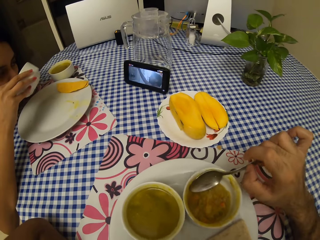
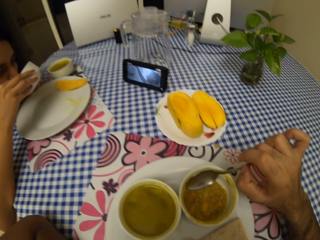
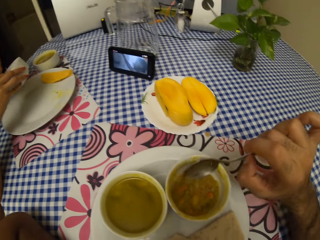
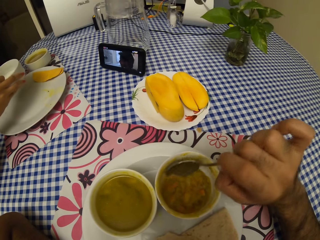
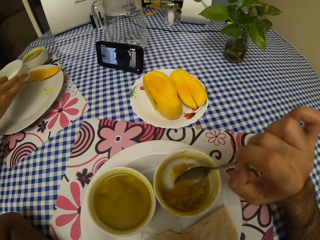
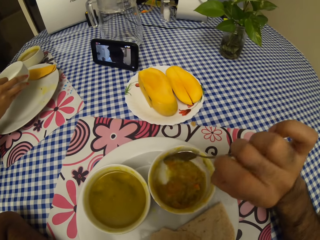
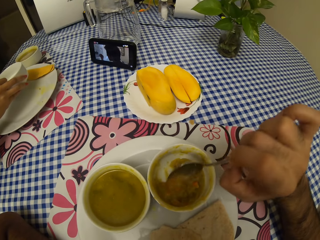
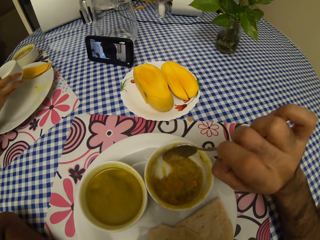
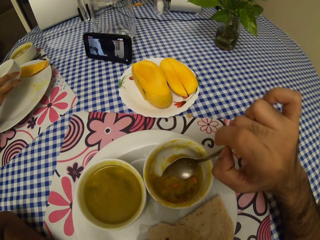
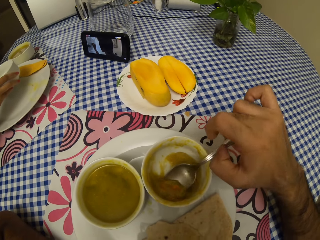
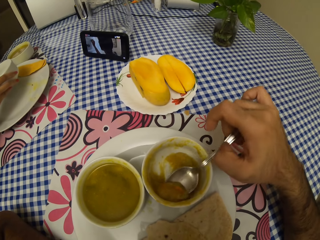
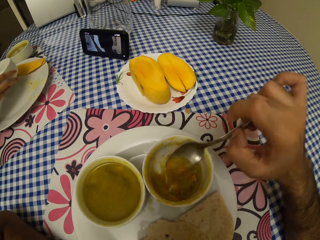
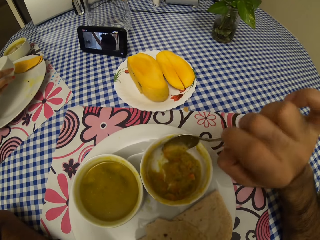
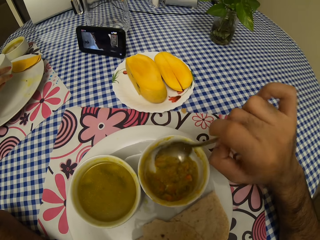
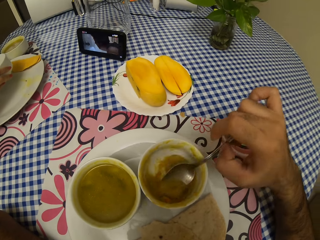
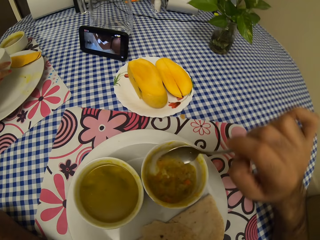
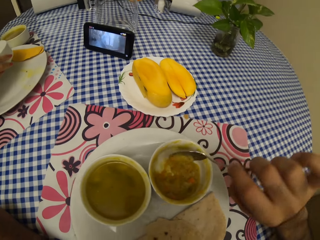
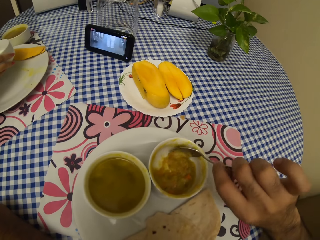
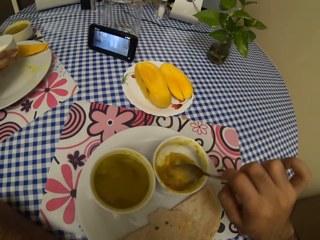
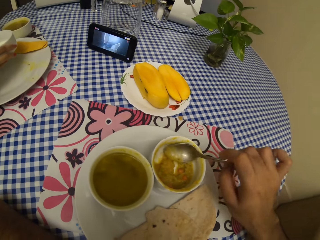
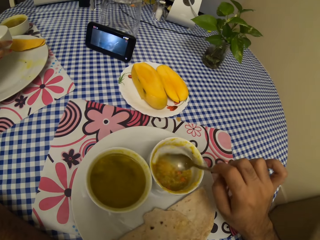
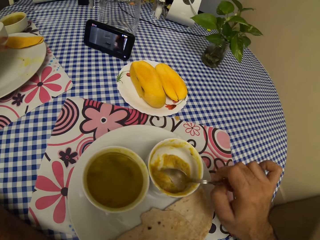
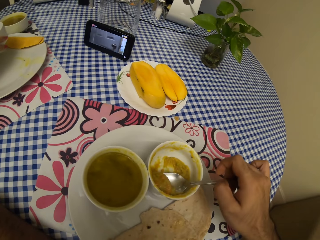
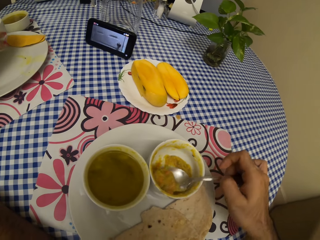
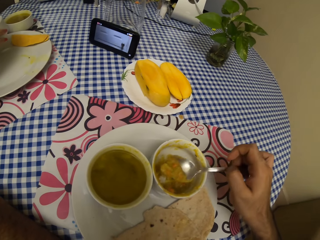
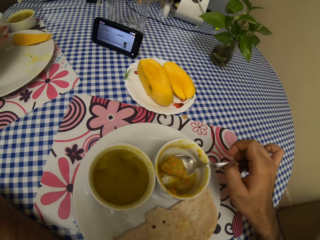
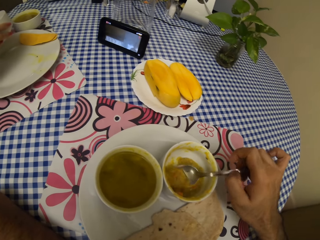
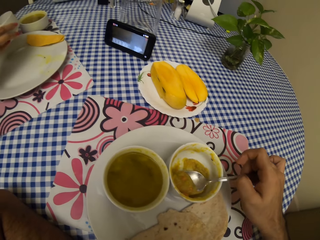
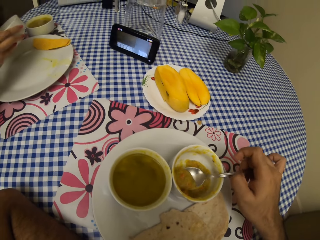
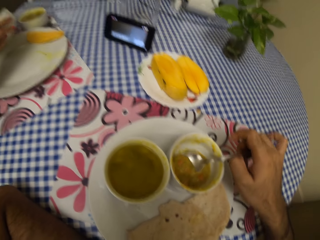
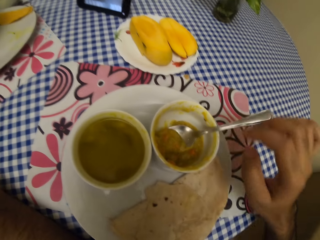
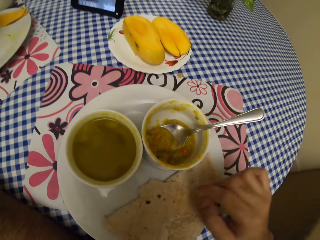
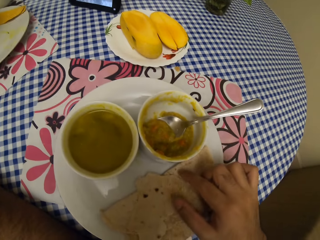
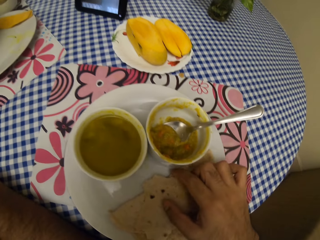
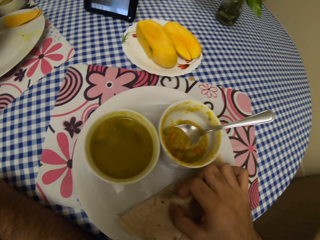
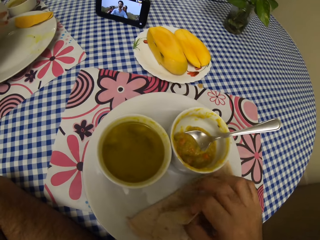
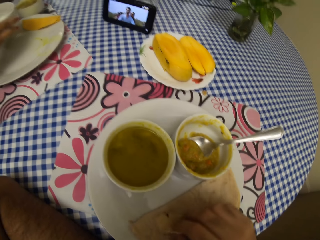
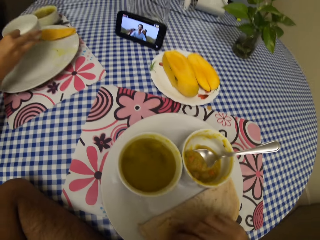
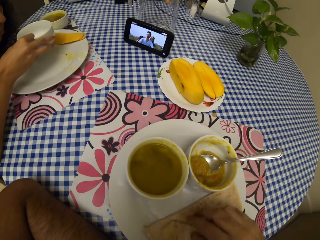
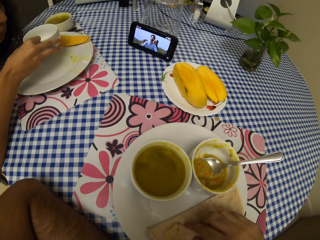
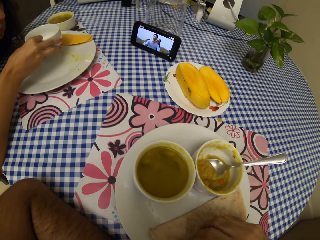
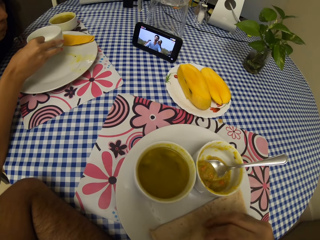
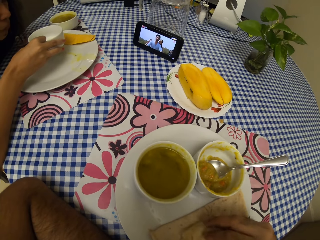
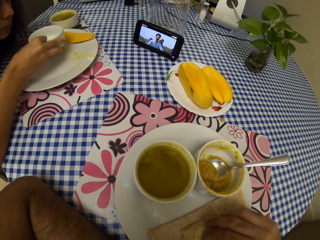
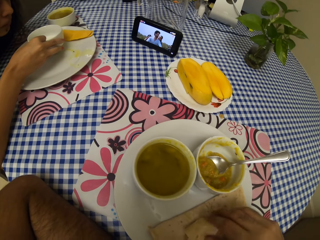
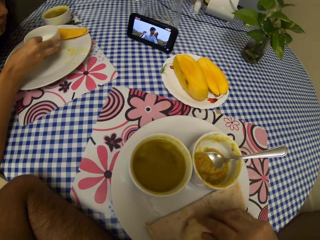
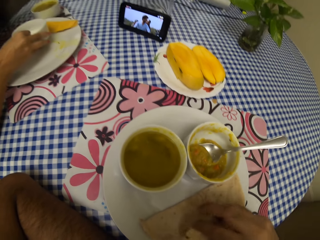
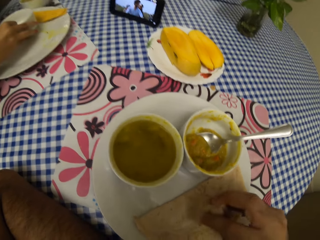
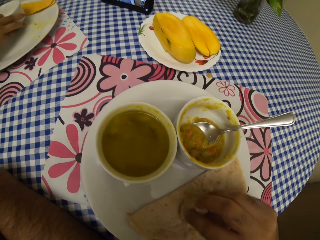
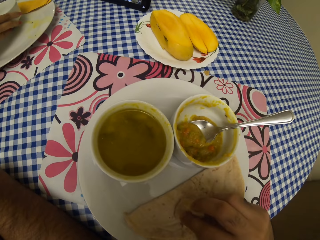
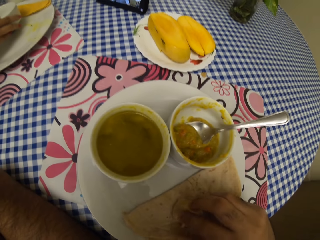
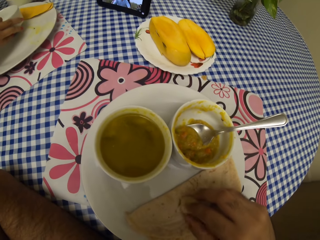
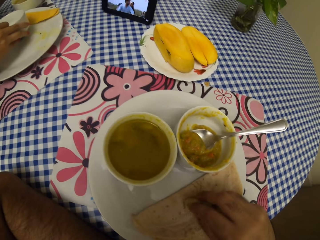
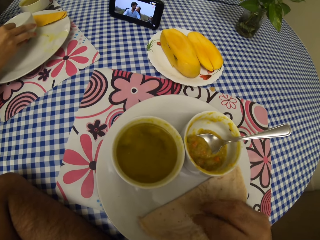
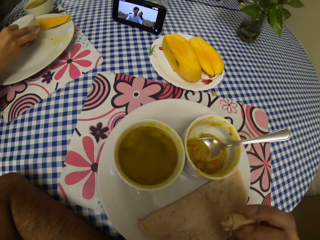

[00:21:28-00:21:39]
The camera wearer scoops the food. They pick up chapati. A lady holds the bowl.

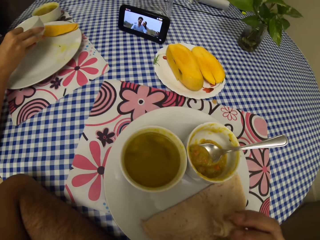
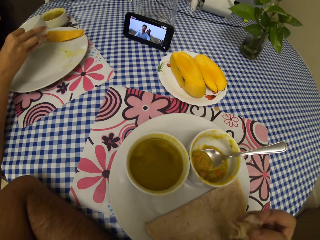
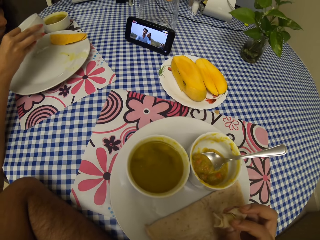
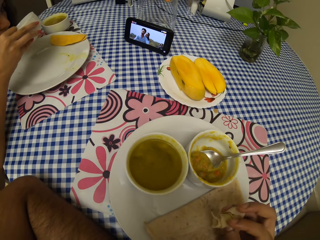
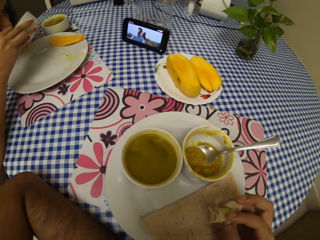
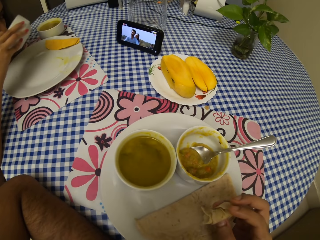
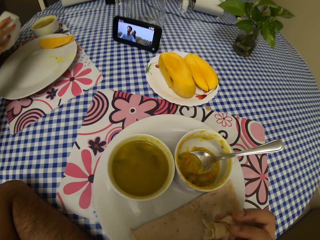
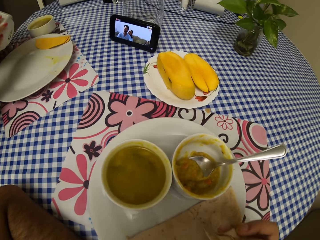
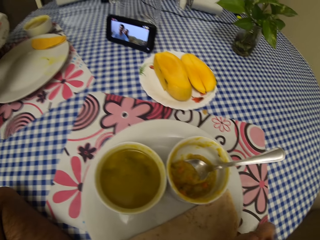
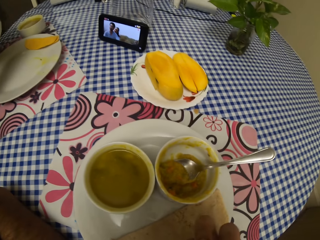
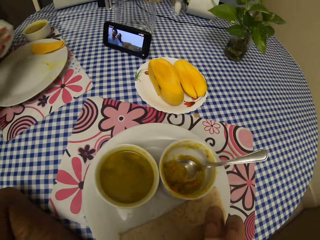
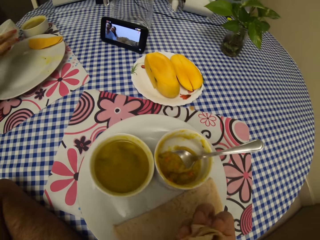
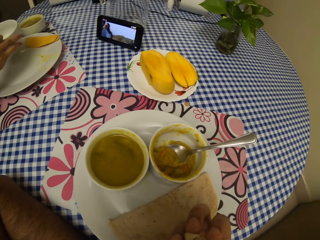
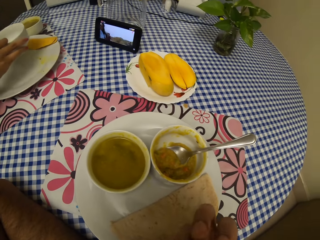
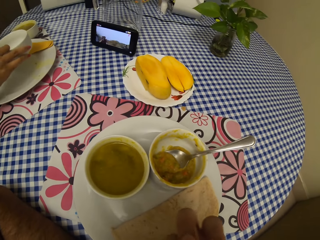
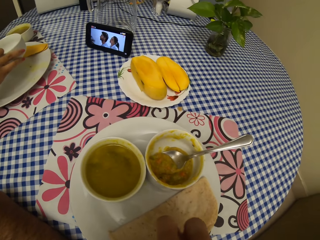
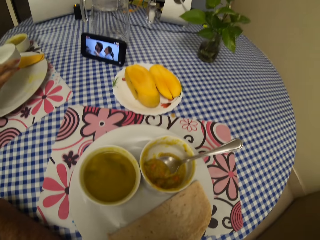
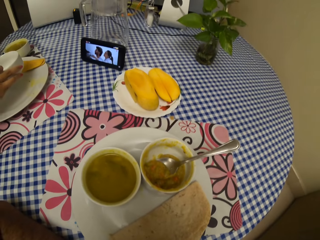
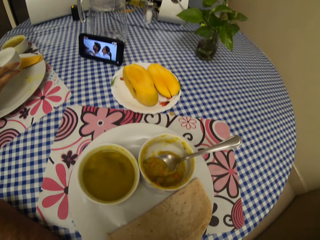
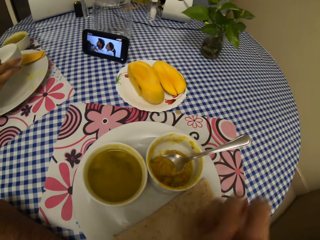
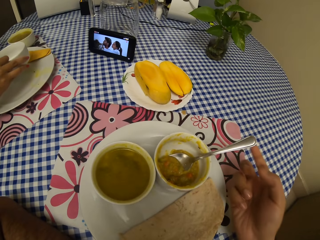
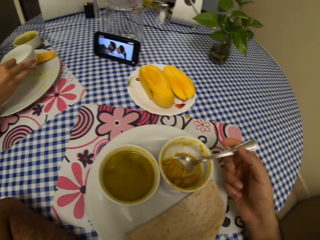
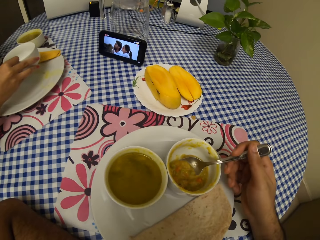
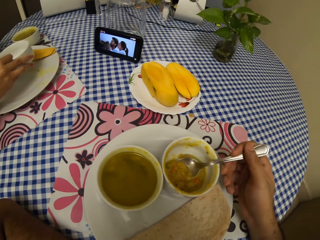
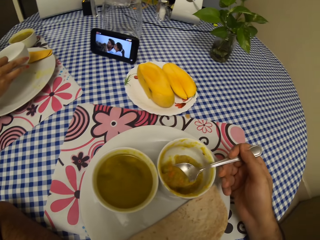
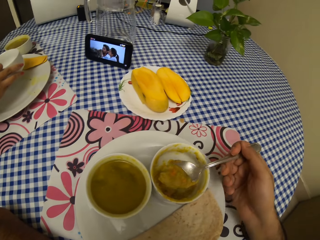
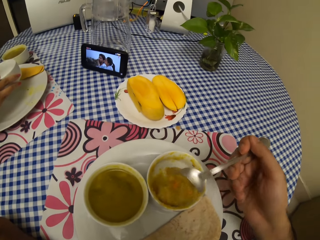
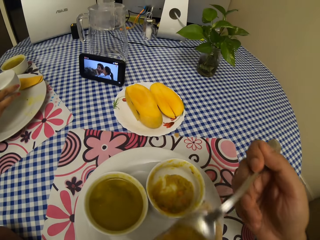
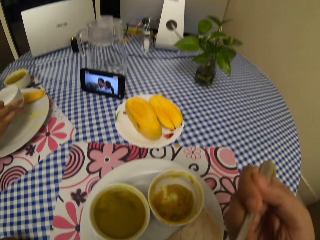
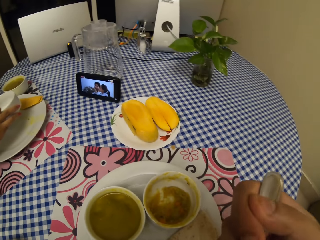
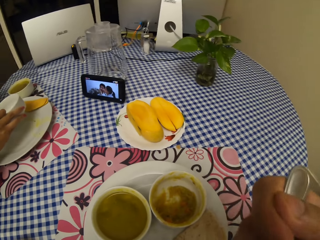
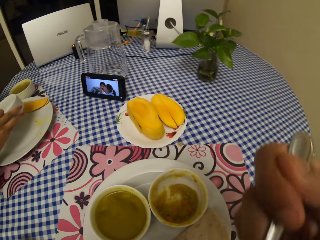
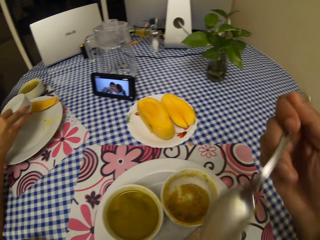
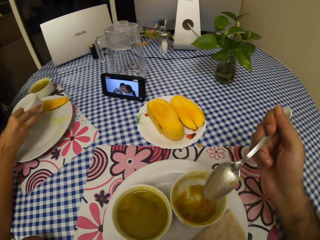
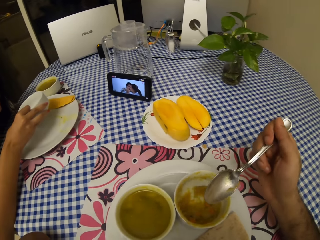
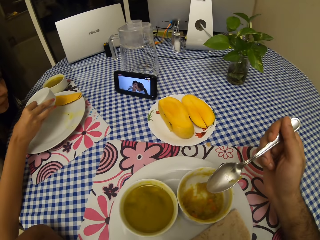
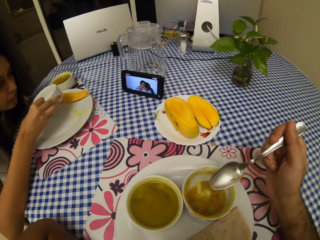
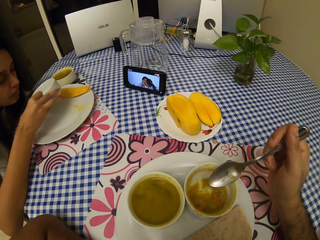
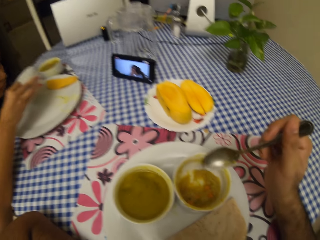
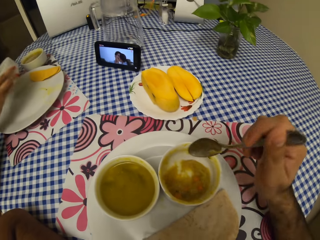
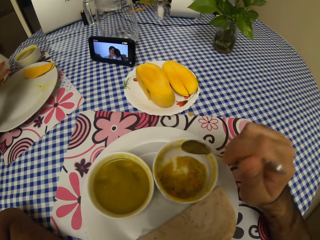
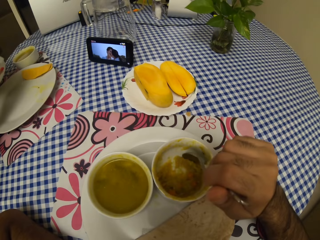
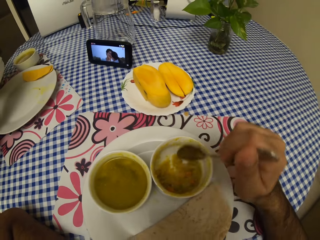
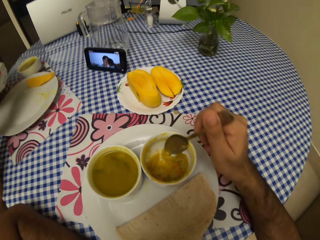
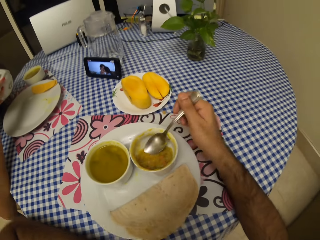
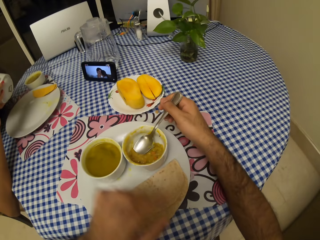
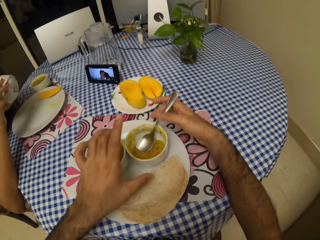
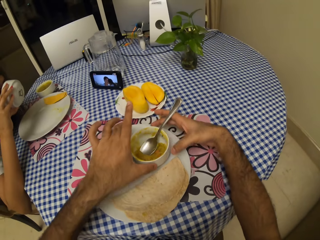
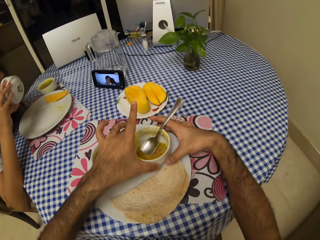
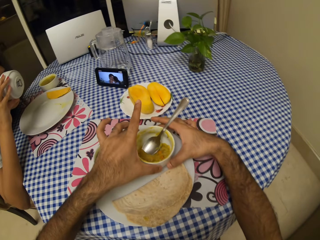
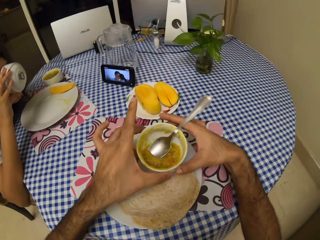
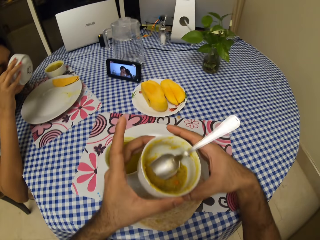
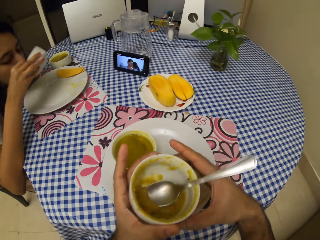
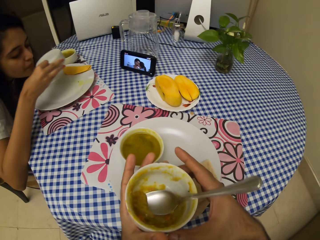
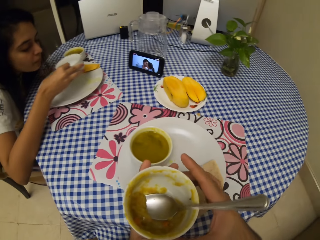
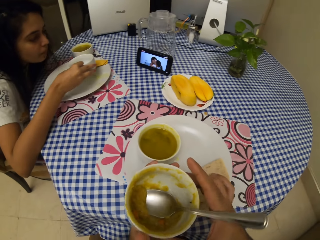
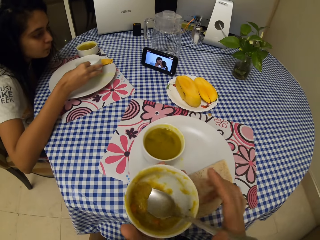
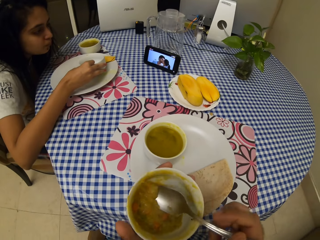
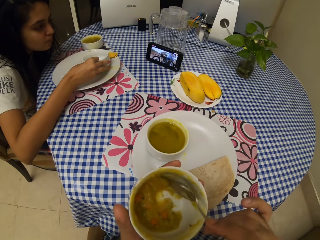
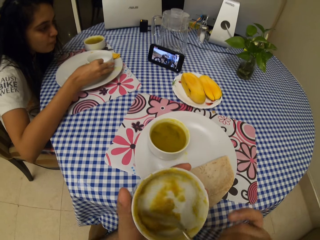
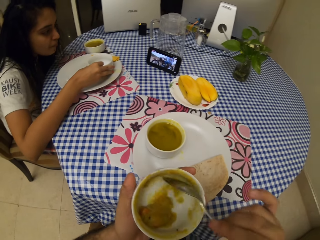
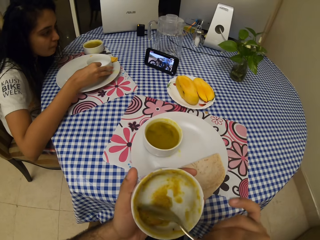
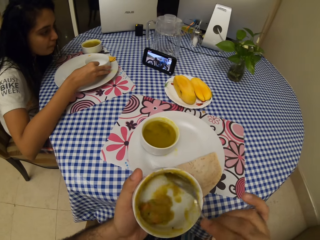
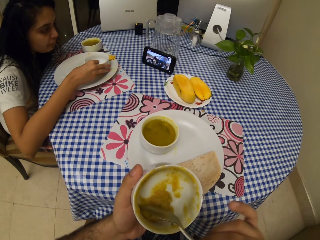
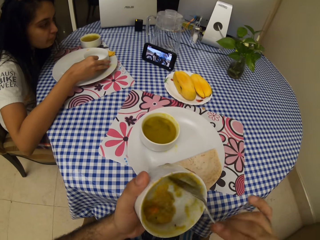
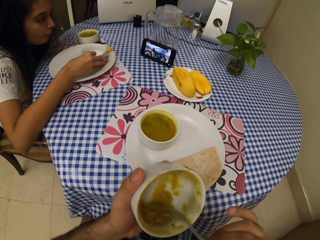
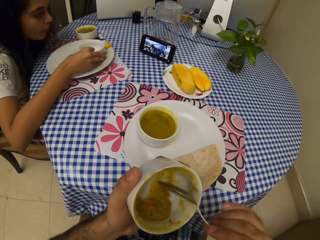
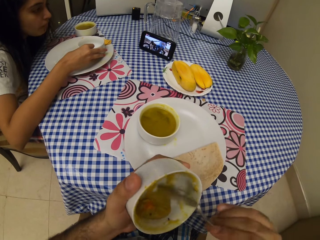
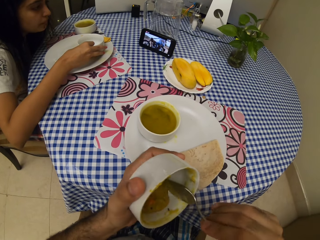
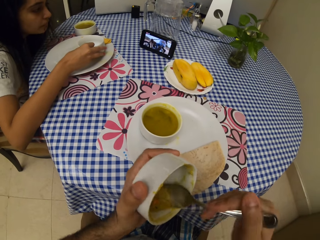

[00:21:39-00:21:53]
A woman drinks soup. The camera wearer eats chapati. They eat the food. The woman drinks soup. The camera wearer scoops the food. They pick up the bowl and move the bowl. The woman puts the bowl on the plate. The camera wearer scoops the food.
